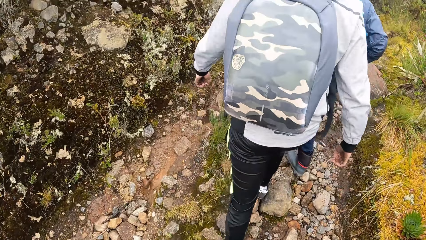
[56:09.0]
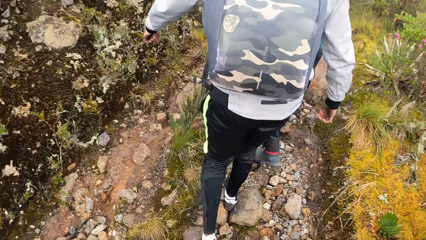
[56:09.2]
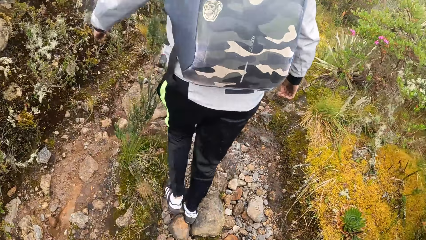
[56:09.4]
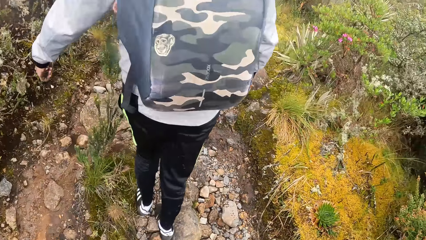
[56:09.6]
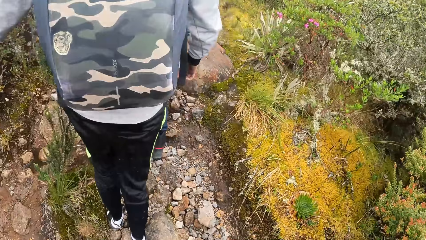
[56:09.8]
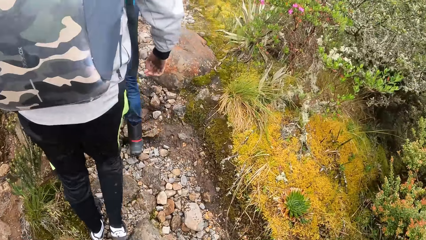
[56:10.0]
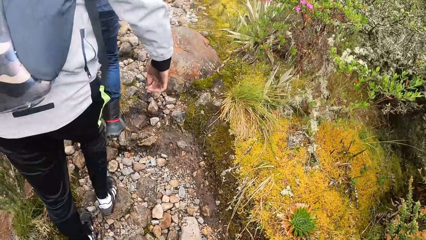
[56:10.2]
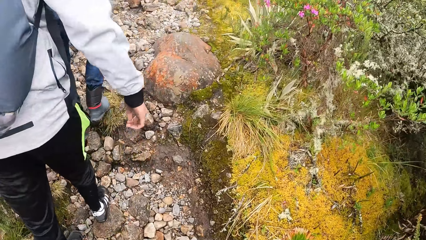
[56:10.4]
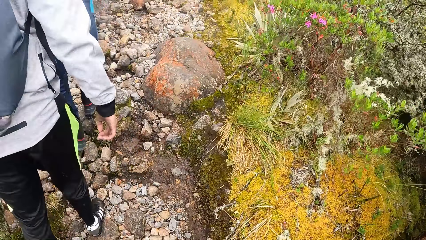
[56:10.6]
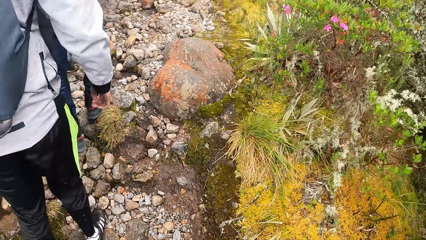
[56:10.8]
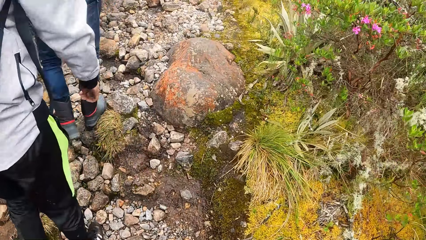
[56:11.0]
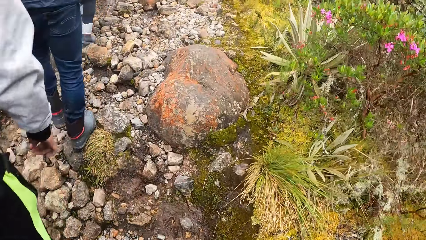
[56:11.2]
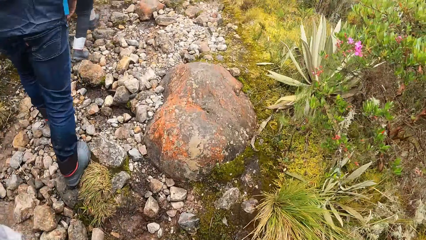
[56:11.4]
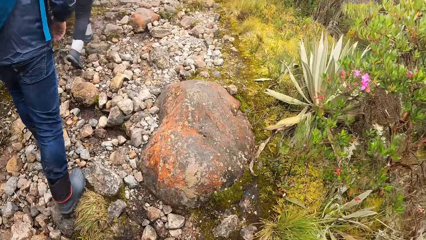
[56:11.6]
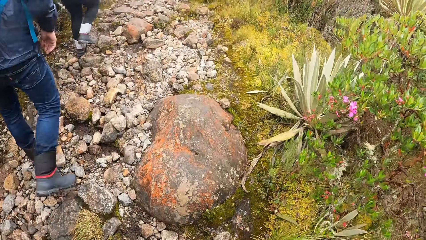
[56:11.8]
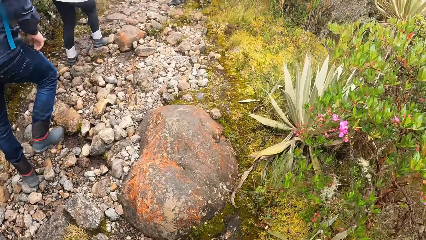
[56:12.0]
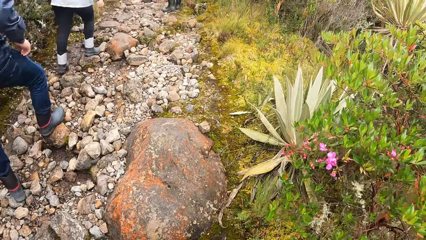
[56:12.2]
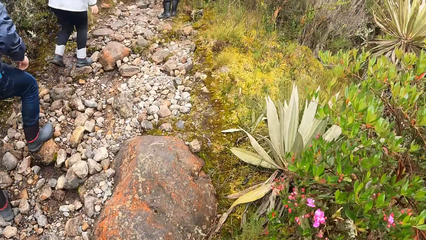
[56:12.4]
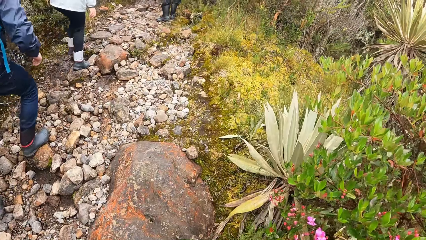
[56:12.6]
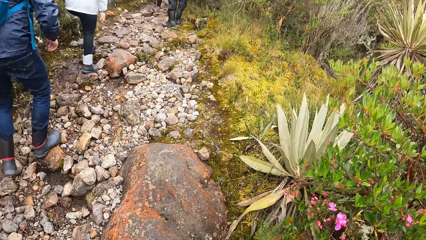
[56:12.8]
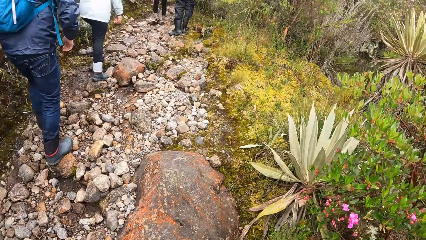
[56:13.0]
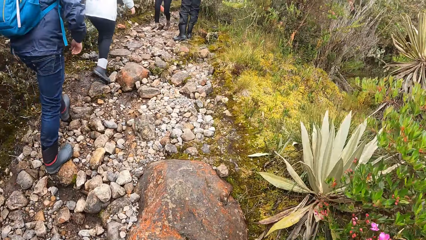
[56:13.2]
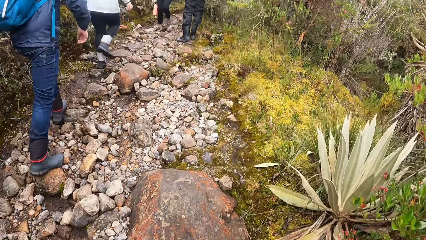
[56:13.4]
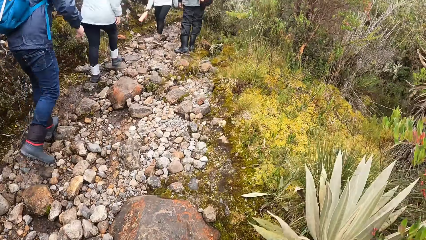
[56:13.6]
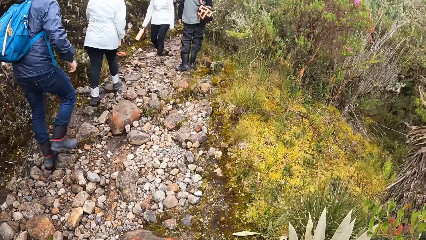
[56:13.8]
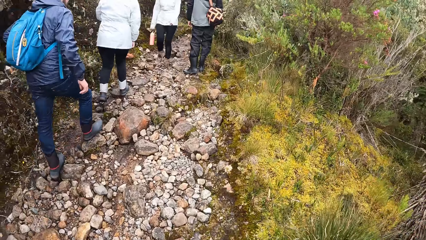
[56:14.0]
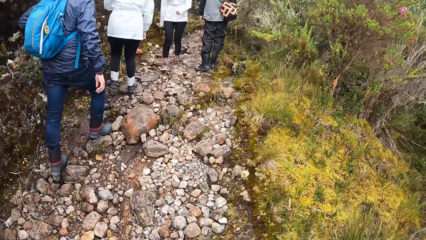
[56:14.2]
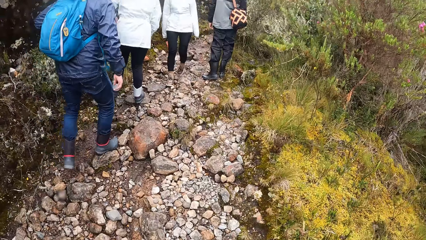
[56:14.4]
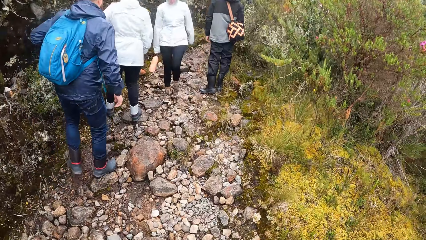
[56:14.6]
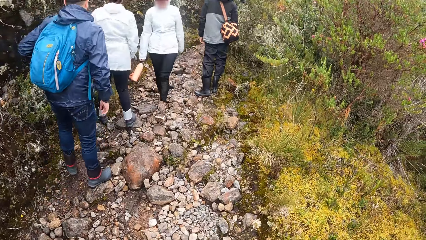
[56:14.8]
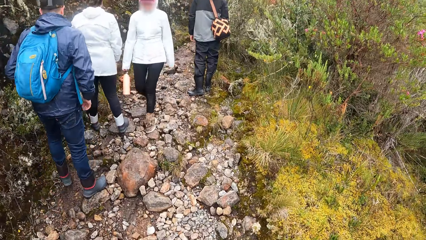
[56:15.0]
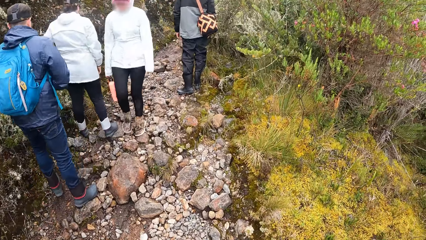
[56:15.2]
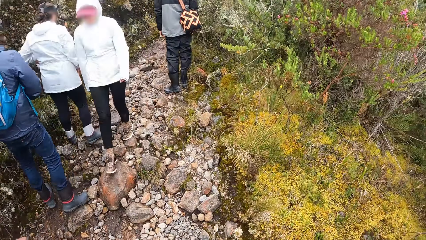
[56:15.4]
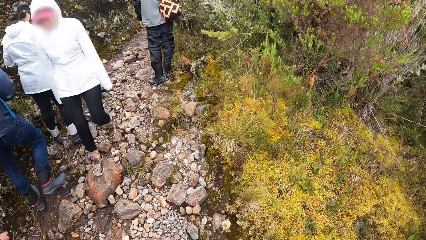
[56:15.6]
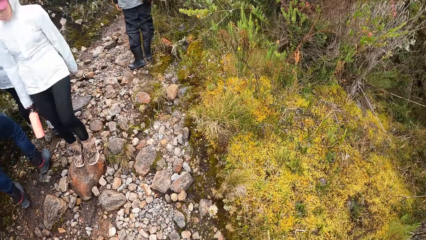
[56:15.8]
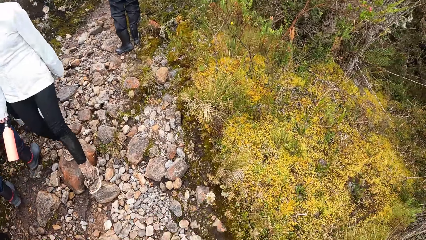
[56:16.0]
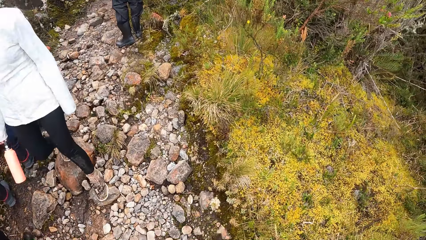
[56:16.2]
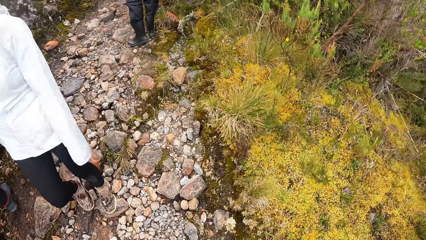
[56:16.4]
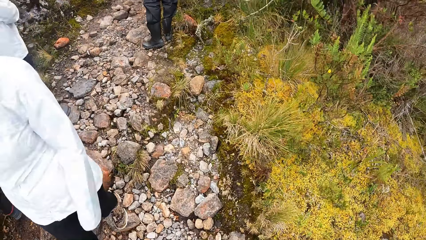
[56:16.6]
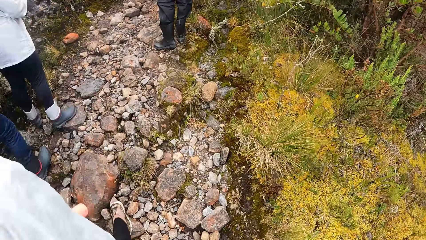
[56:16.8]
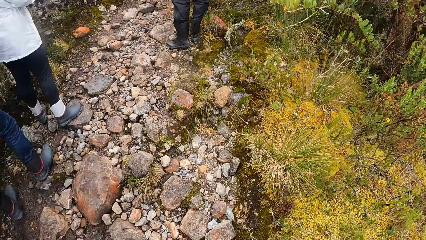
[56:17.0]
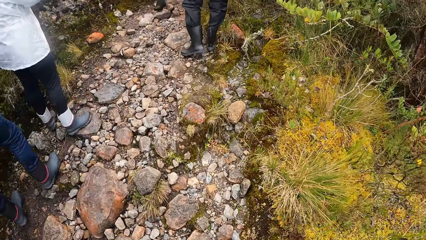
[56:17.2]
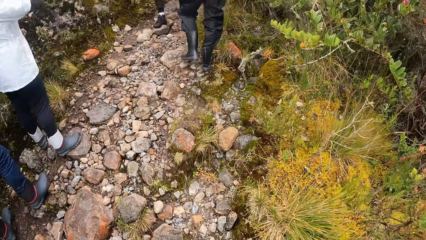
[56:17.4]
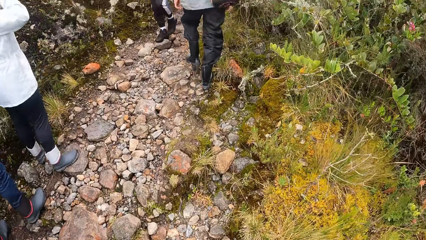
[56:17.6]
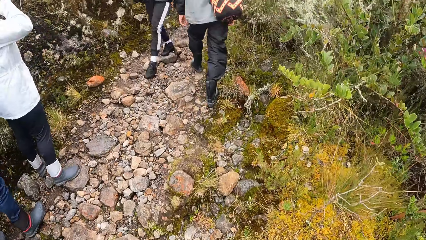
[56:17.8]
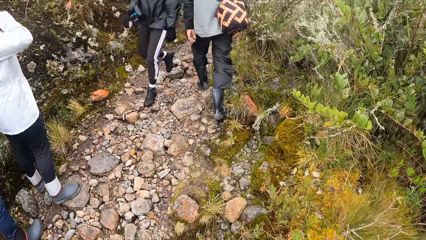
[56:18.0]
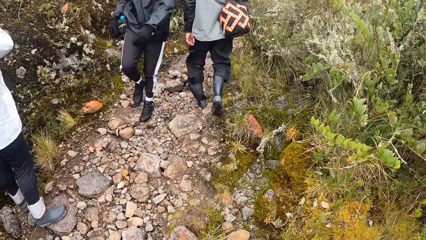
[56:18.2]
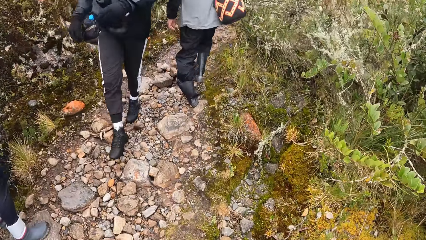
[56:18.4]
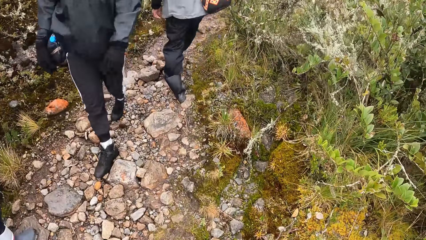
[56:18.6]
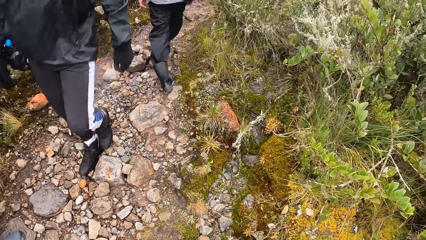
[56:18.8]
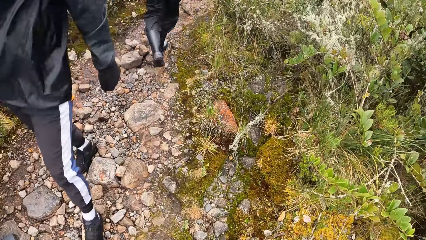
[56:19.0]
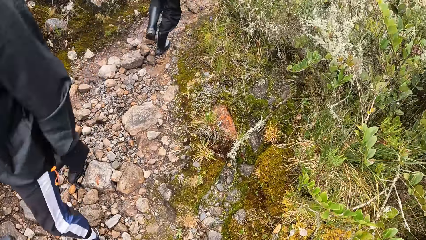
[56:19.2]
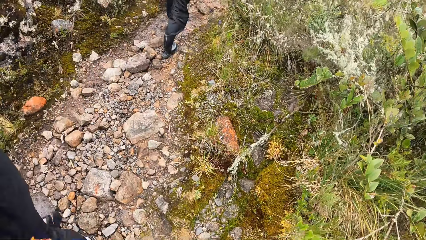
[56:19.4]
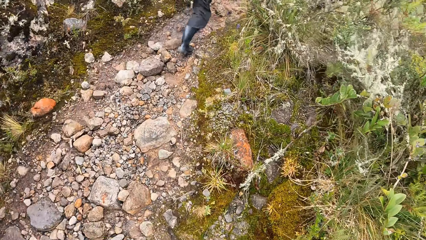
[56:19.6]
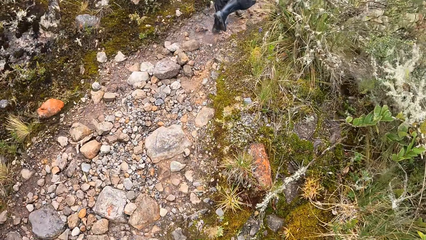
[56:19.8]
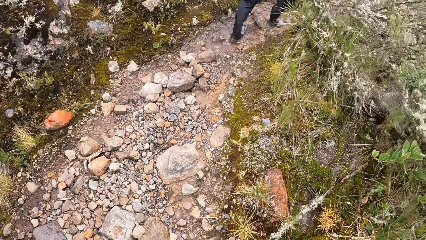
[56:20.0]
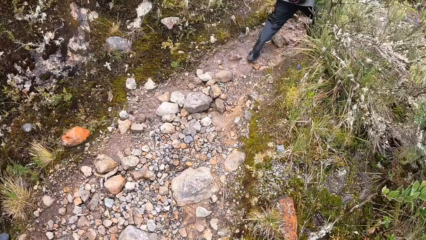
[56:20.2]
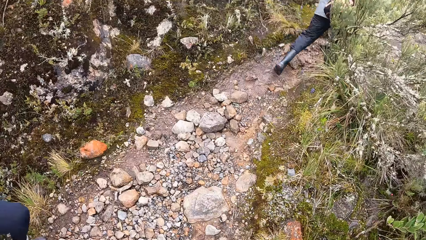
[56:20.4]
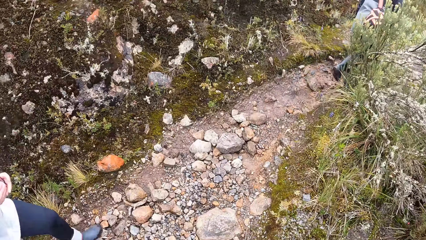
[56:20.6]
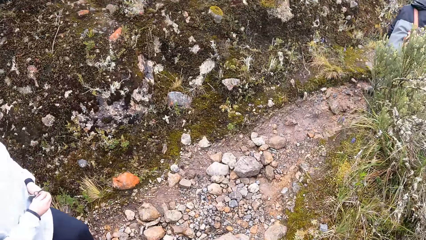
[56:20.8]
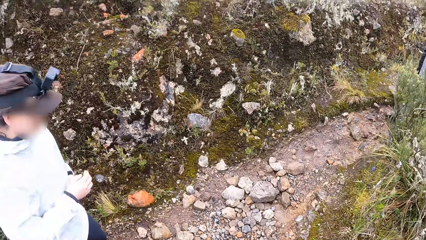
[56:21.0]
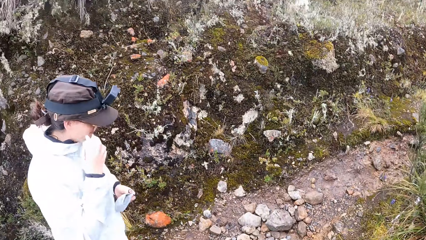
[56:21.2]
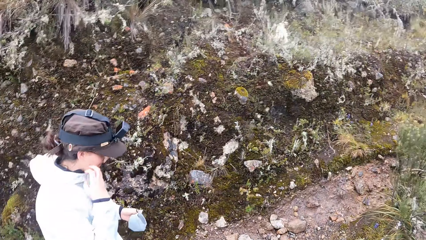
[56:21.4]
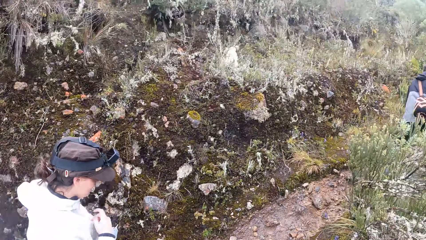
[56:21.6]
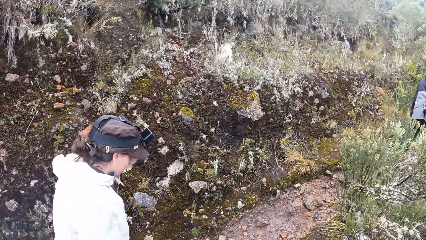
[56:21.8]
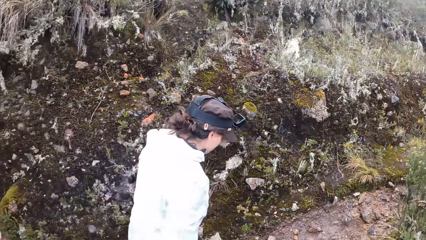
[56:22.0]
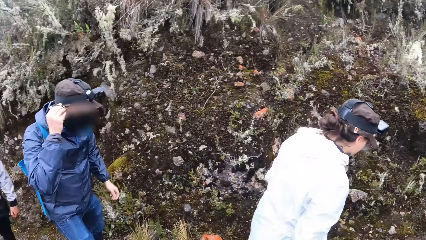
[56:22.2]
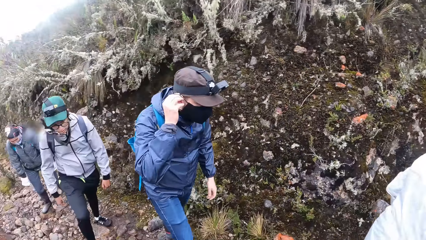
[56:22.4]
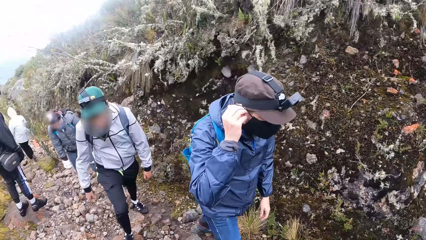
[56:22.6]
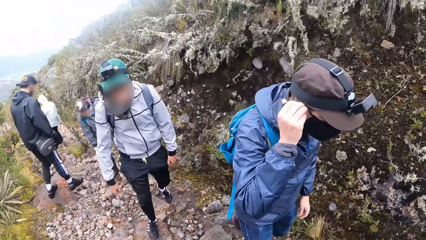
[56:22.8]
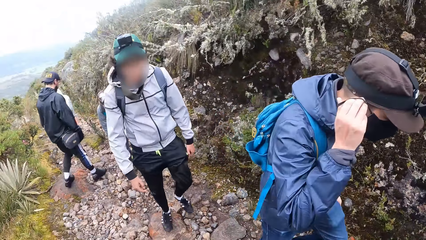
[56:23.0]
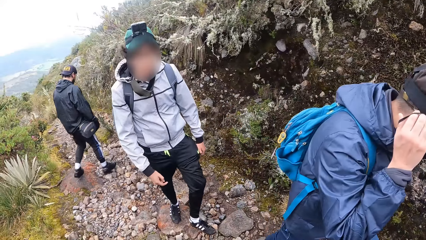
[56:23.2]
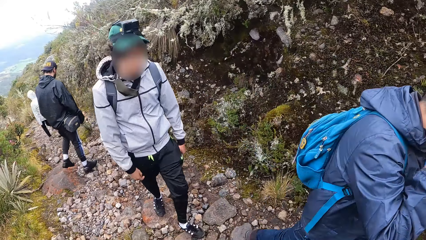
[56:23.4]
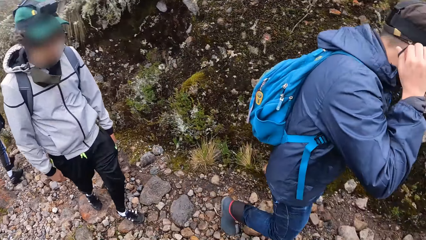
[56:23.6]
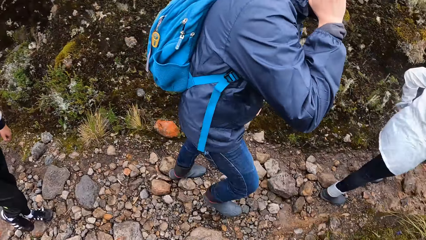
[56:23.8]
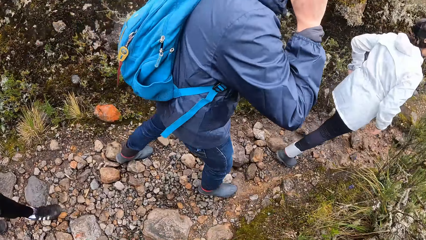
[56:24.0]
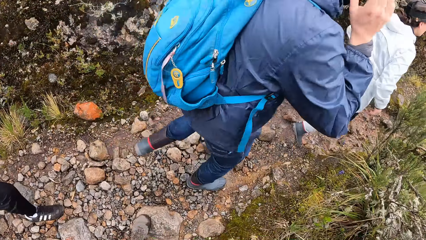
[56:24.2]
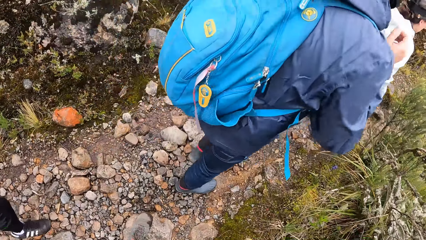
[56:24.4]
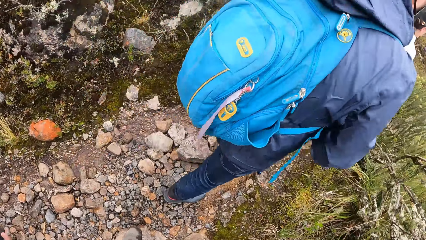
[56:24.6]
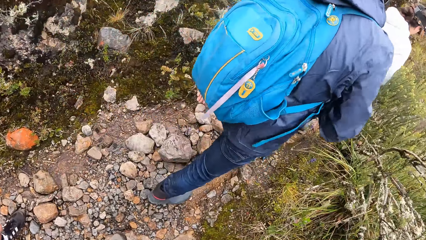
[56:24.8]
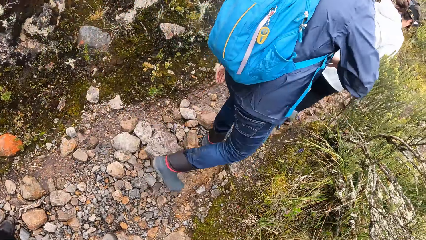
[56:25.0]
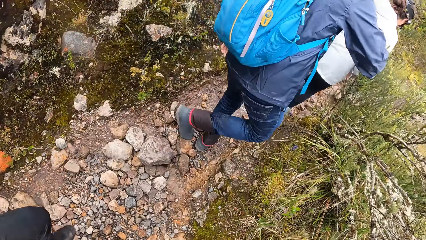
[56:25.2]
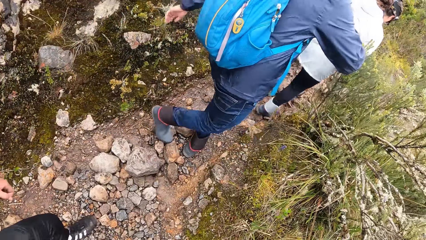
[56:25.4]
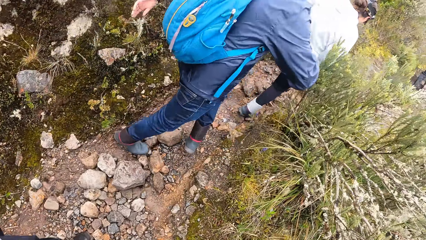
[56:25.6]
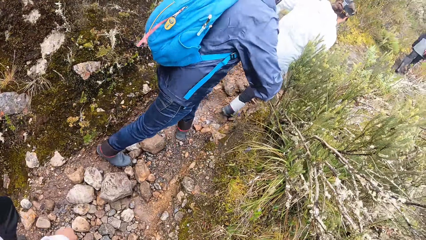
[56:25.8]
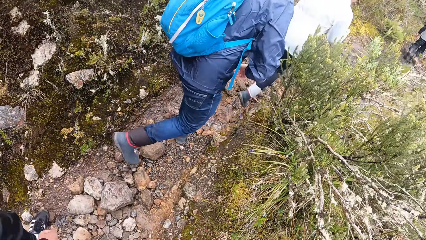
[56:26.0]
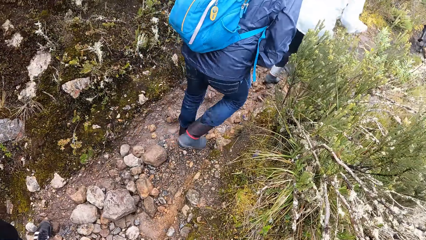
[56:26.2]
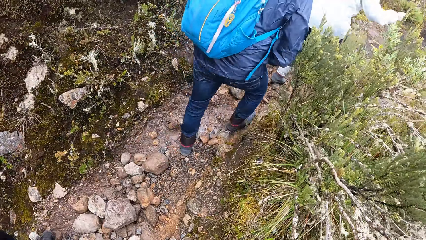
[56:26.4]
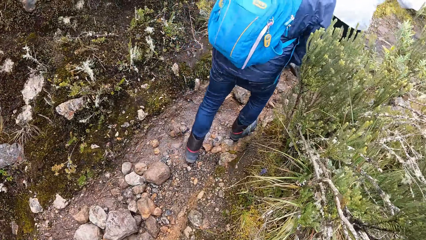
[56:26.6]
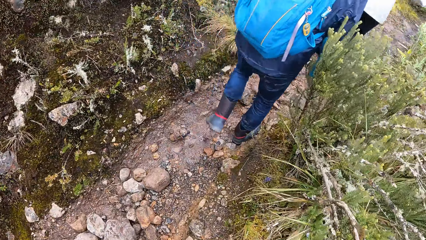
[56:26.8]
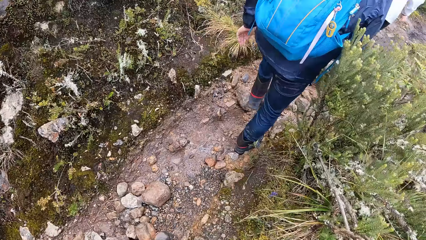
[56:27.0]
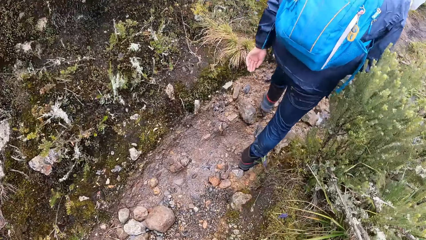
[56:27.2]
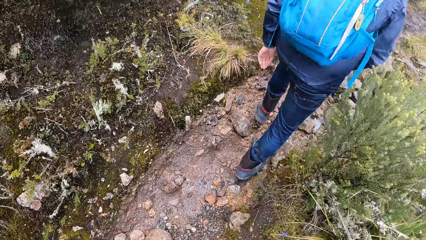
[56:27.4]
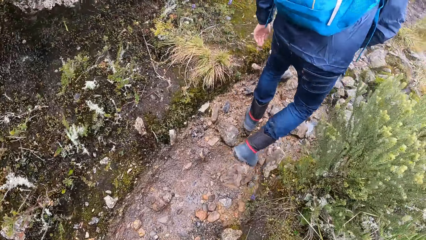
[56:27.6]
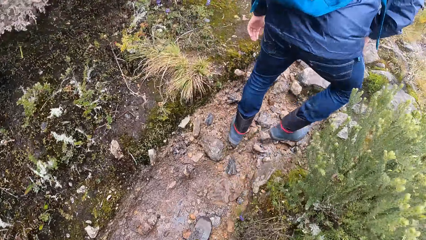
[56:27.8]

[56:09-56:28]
The camera wearer walks past the man. A woman walks past the camera wearer. The camera wearer walks past another man. They walk past another woman. A third man walks past the camera wearer. The other woman walks past the camera wearer. The camera wearer looks around. The second man walks past the camera wearer. The camera wearer walks.
